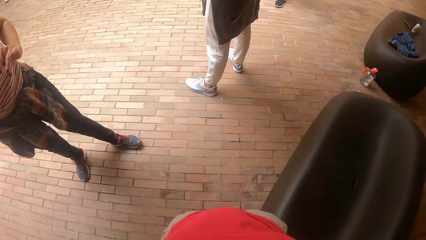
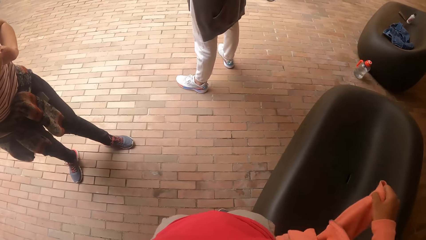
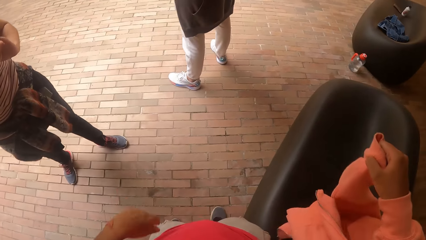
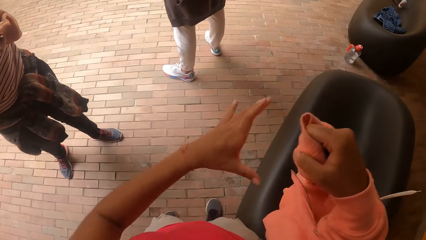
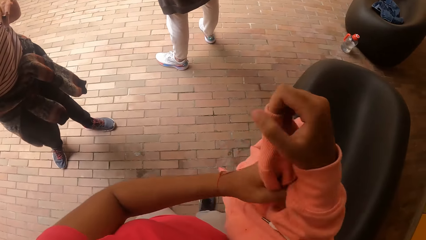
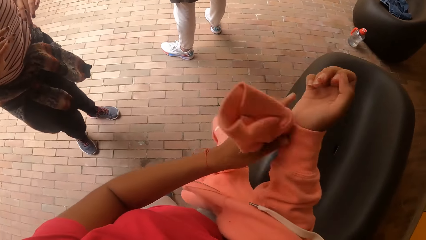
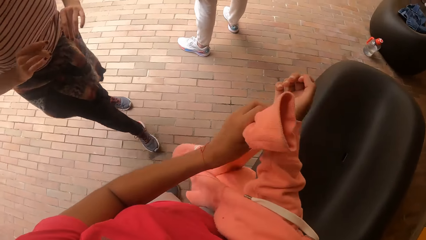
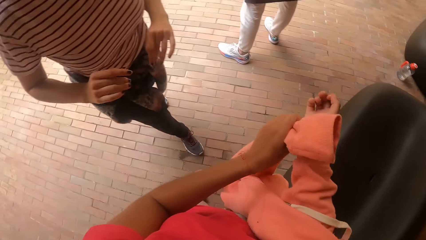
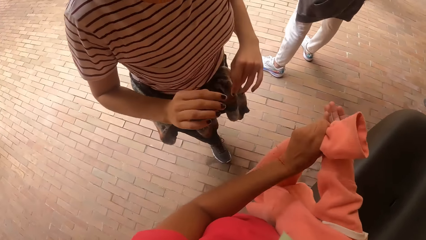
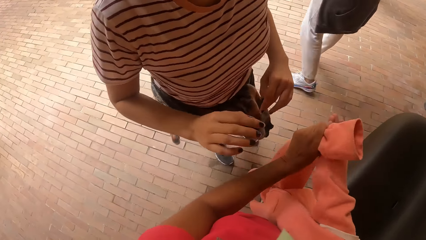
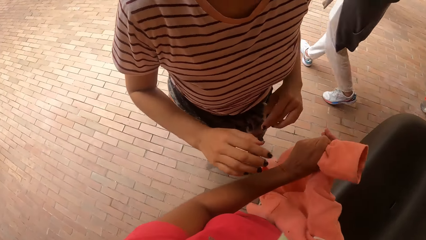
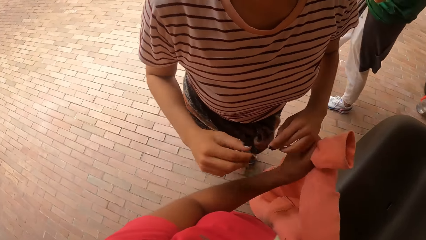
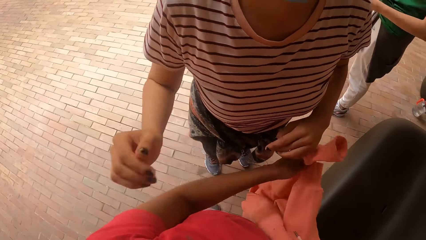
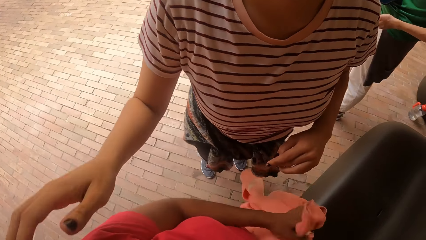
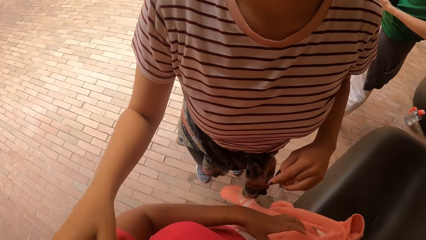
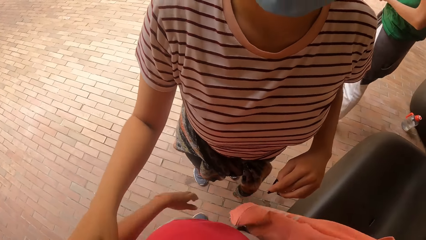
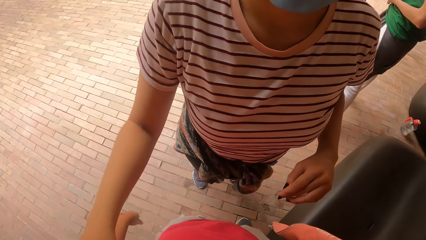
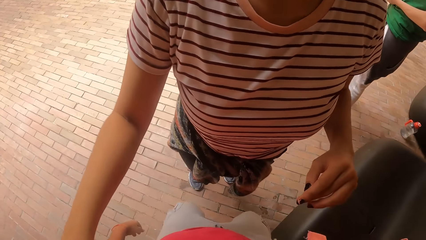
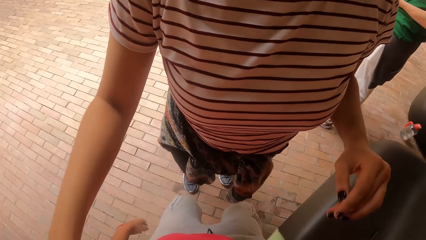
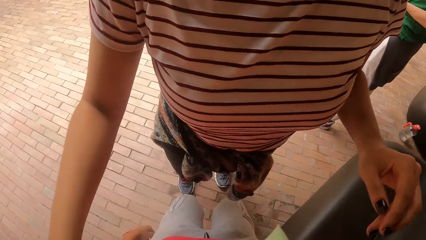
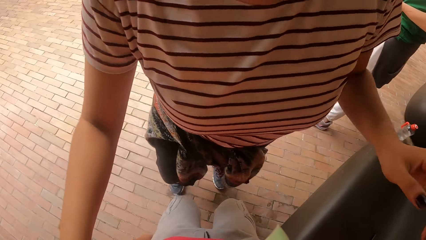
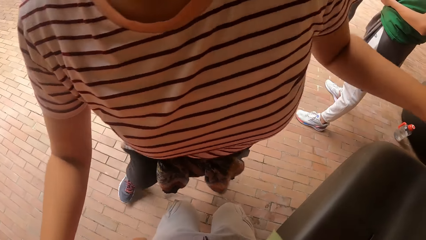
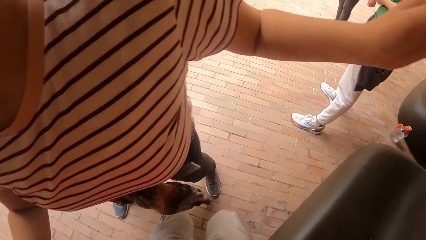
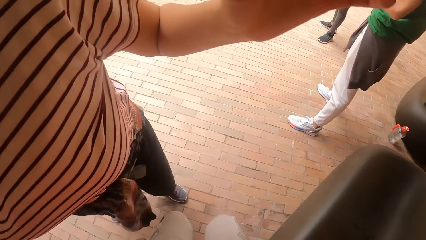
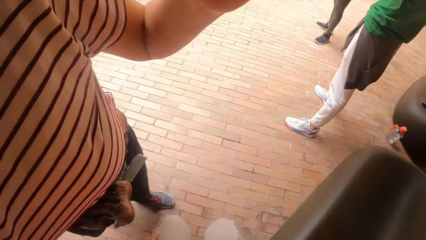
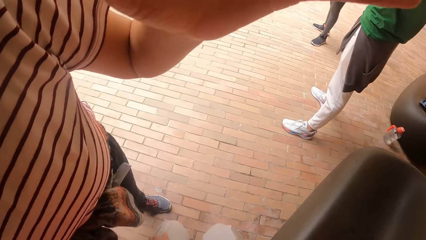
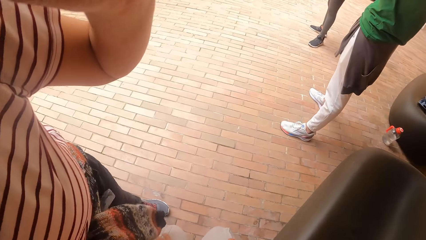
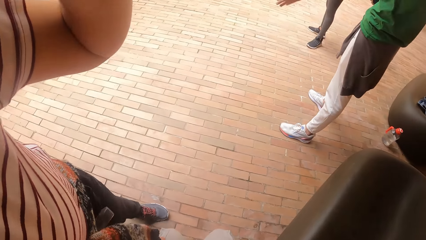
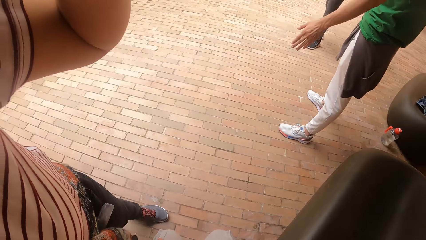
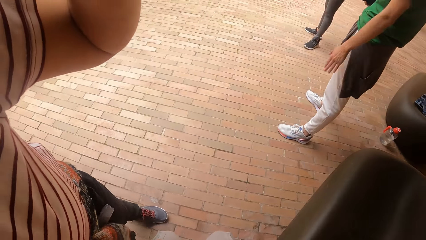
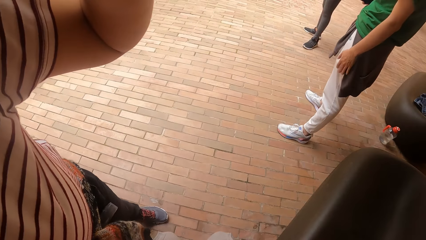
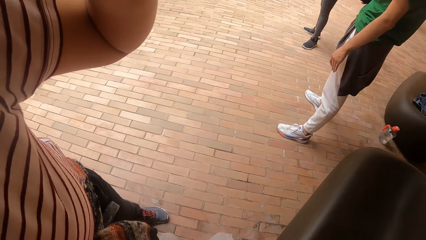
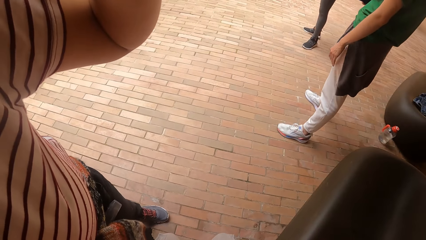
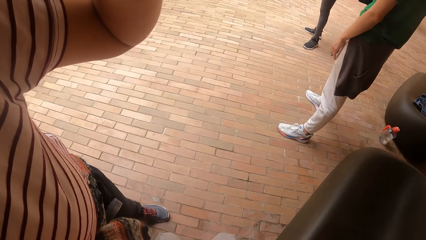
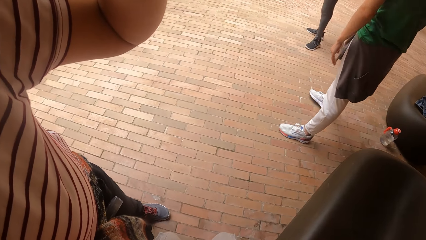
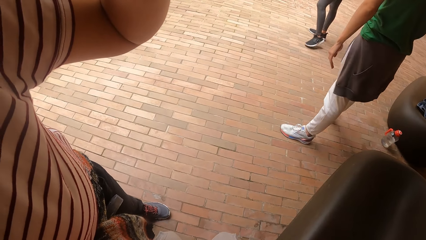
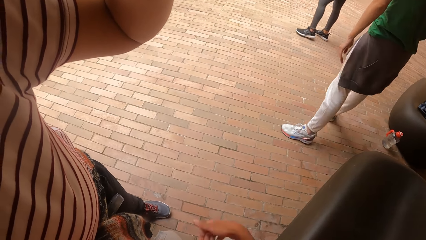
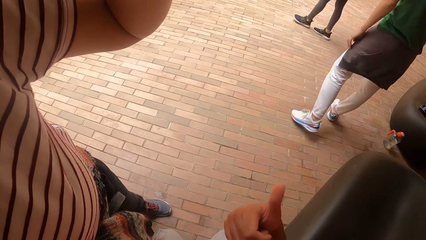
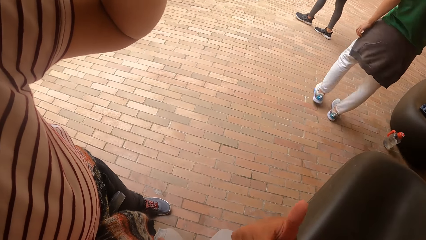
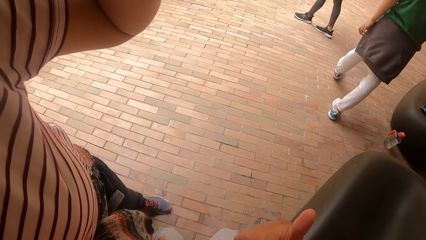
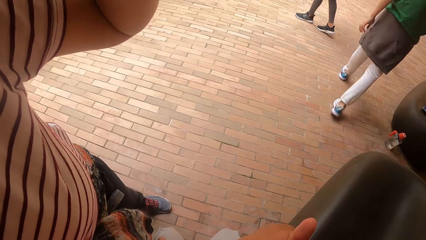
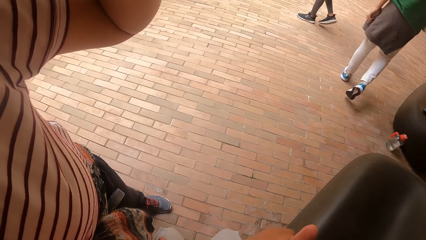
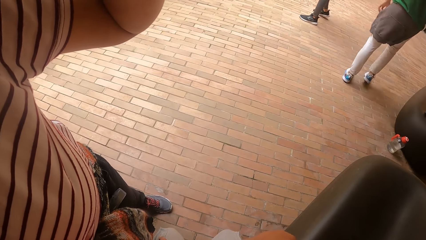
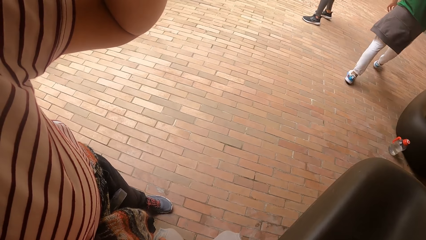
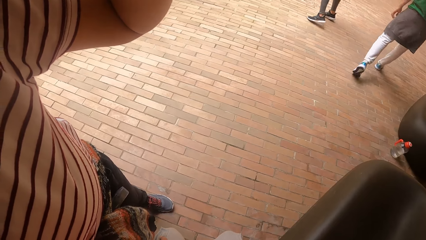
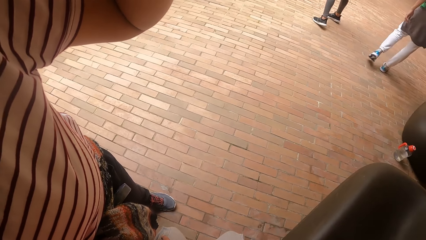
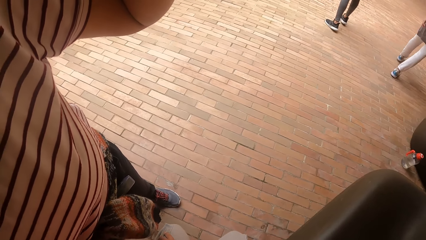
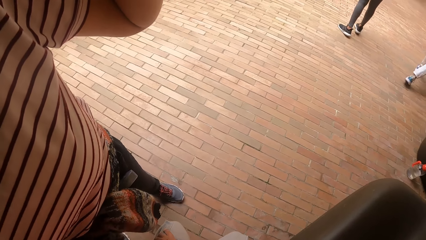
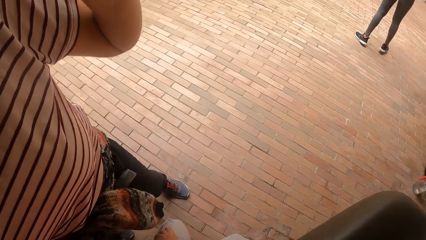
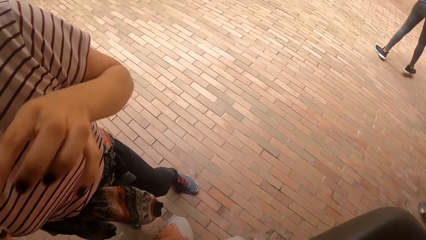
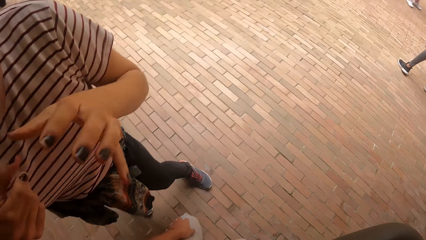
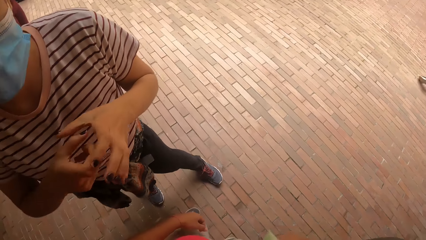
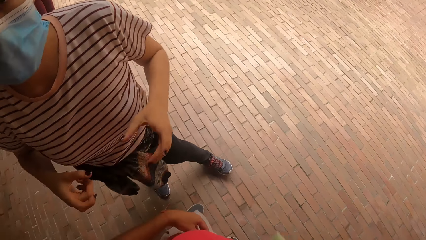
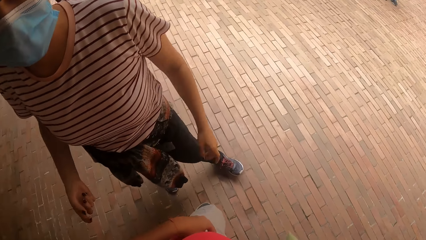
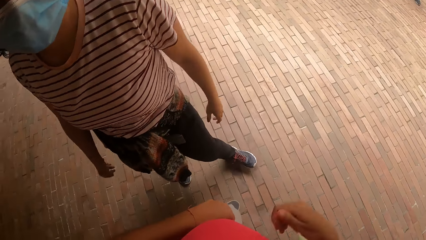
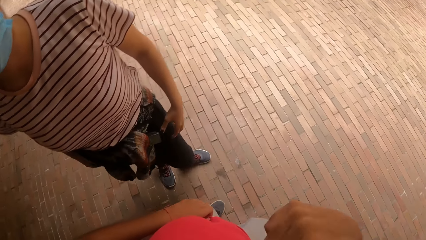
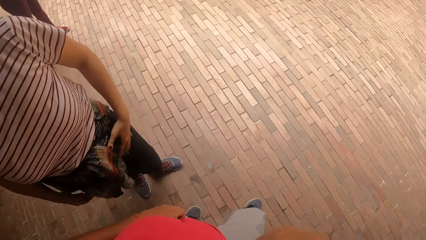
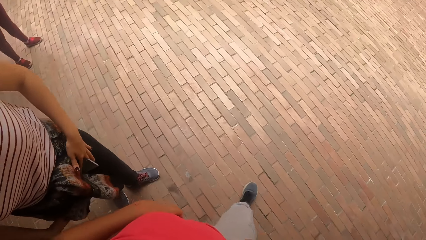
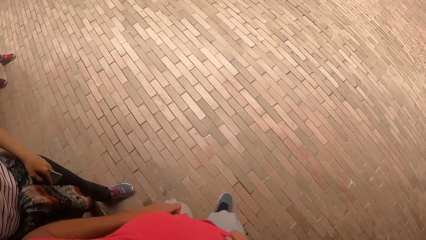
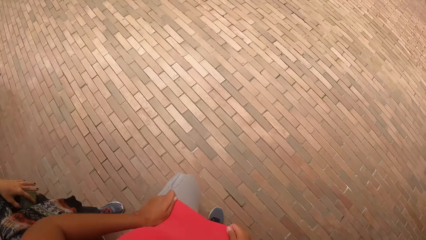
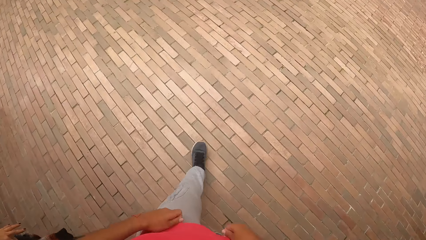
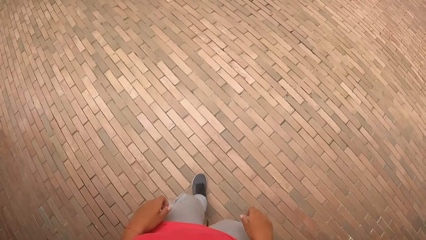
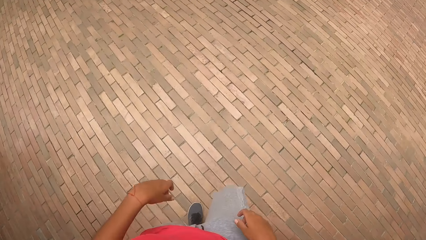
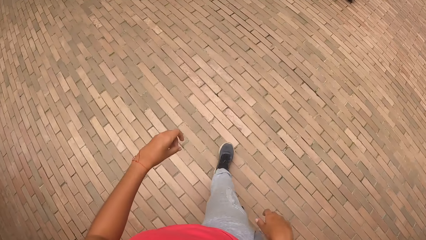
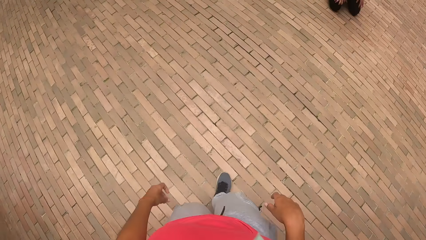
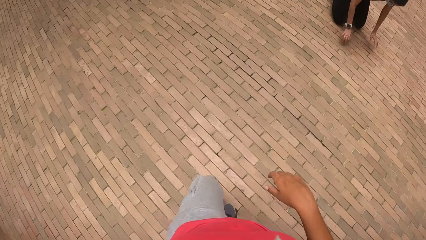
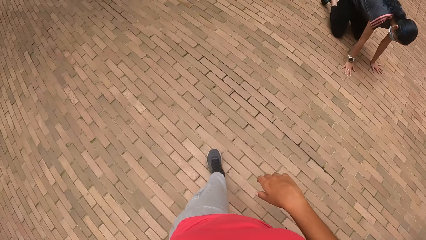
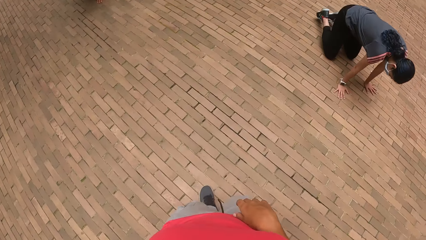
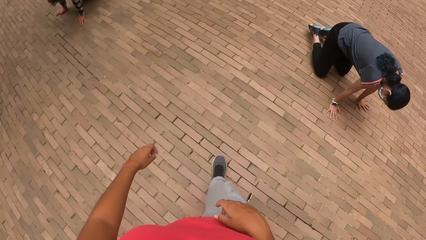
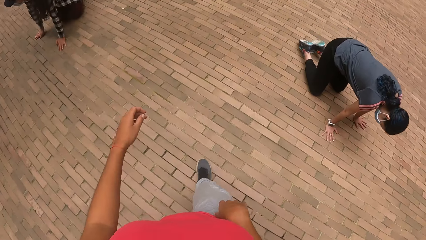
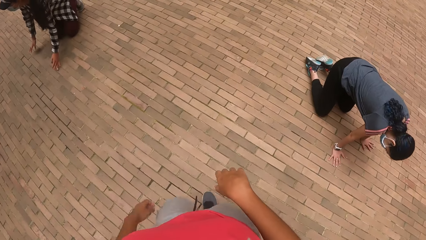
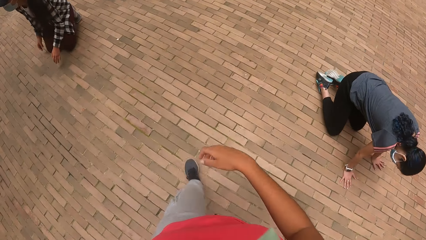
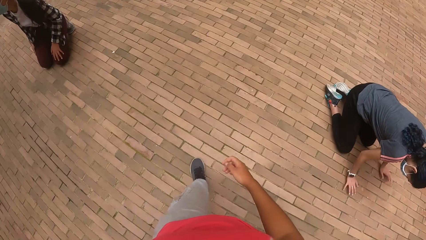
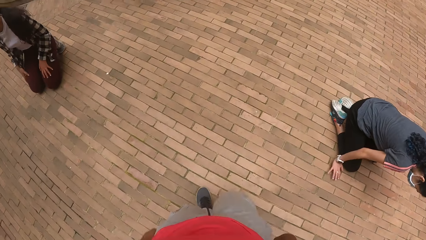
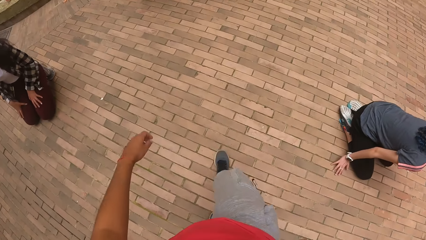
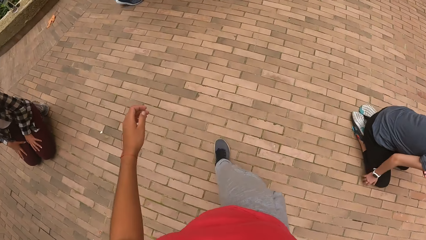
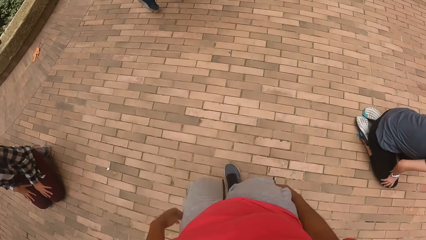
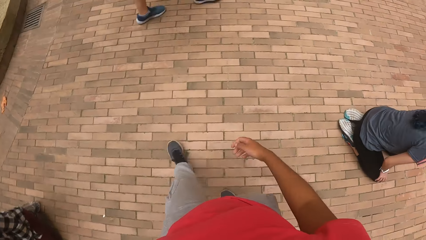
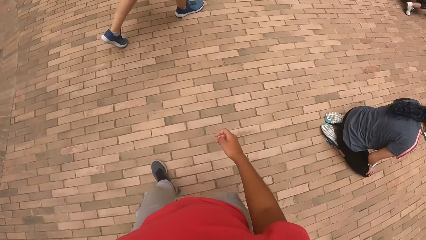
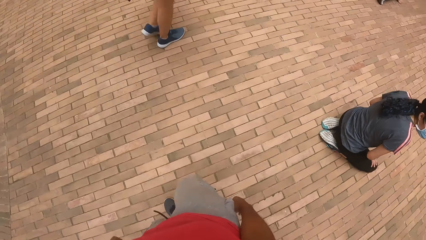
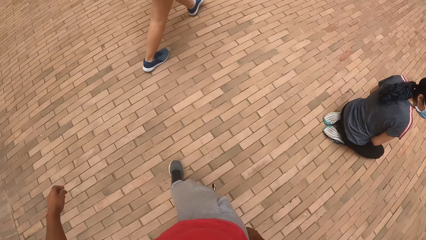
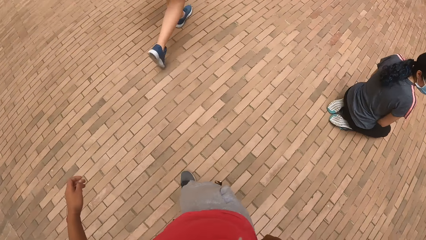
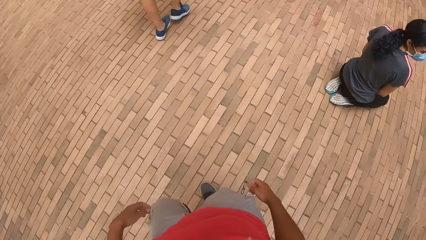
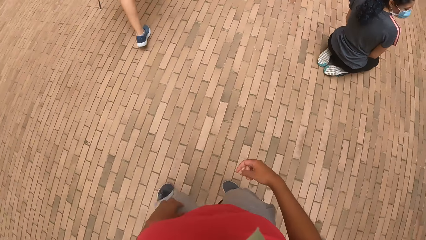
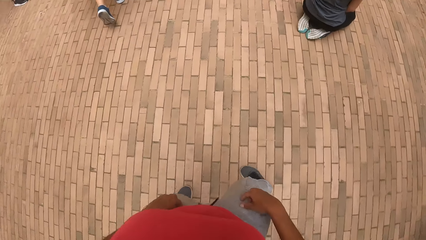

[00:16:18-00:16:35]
The camera wearer removes the cardigan from her body with both hands. She looks at a person. The person adjusts the camera wearer's camera. The camera wearer looks at the person. She walks around.
